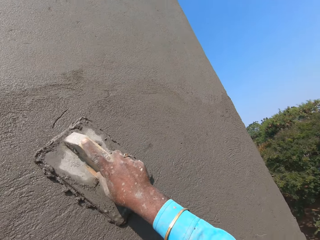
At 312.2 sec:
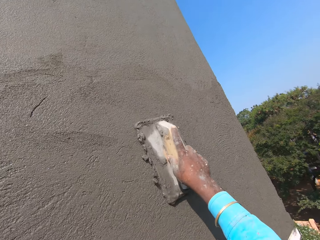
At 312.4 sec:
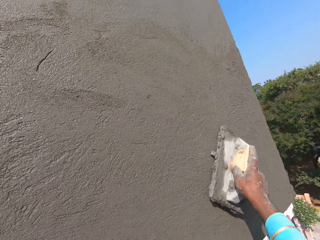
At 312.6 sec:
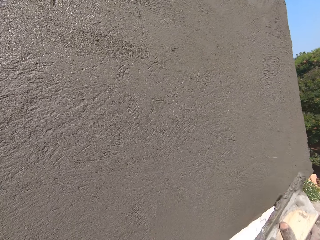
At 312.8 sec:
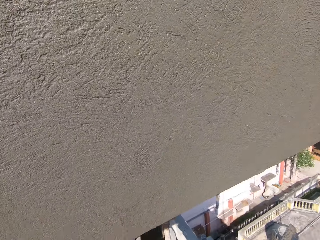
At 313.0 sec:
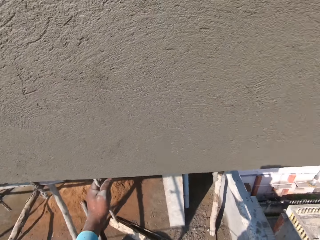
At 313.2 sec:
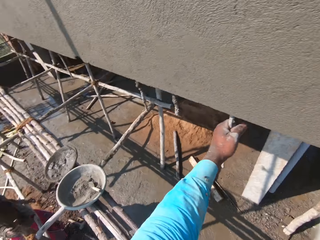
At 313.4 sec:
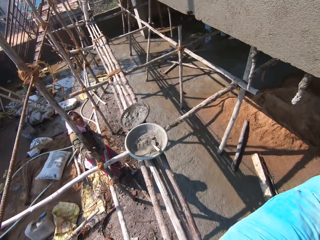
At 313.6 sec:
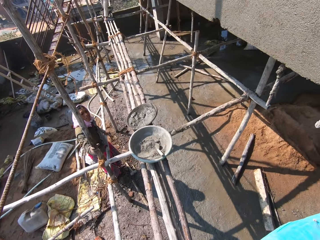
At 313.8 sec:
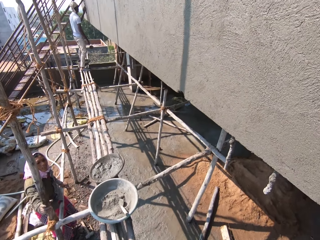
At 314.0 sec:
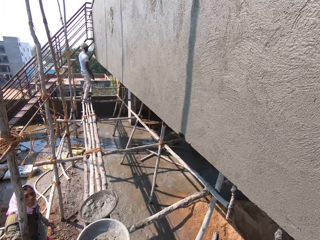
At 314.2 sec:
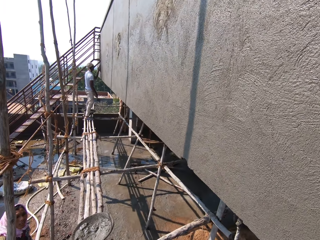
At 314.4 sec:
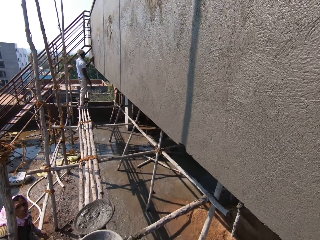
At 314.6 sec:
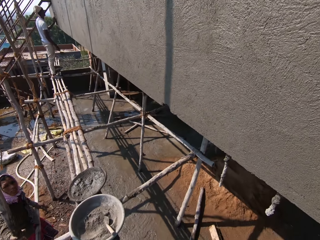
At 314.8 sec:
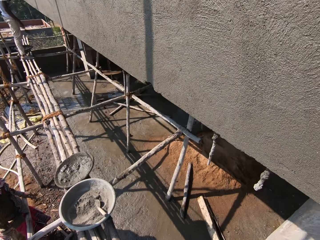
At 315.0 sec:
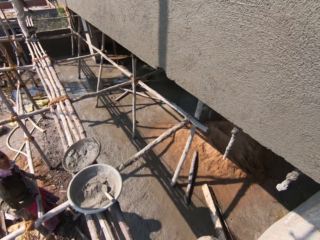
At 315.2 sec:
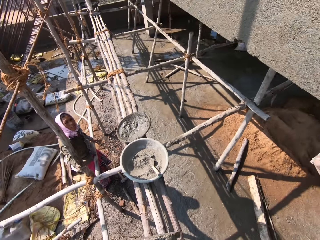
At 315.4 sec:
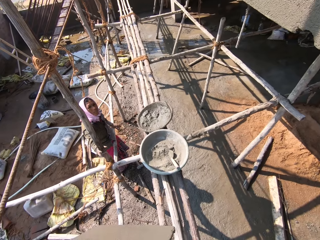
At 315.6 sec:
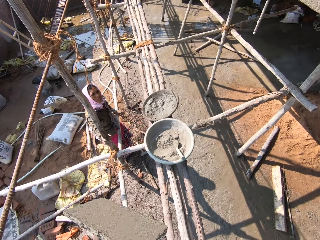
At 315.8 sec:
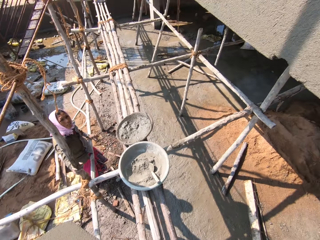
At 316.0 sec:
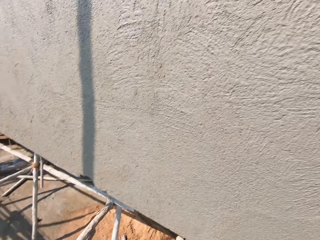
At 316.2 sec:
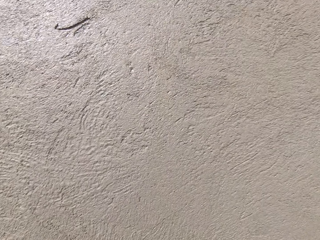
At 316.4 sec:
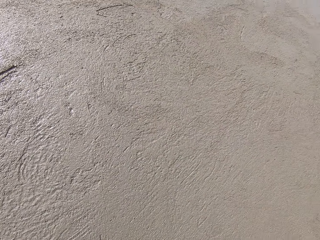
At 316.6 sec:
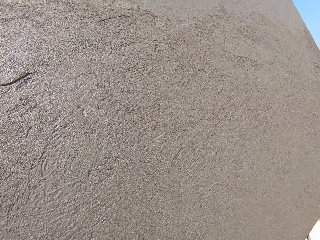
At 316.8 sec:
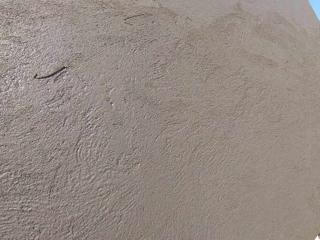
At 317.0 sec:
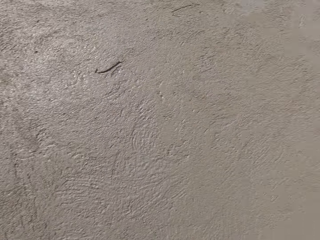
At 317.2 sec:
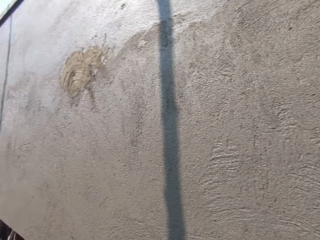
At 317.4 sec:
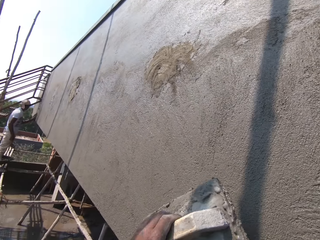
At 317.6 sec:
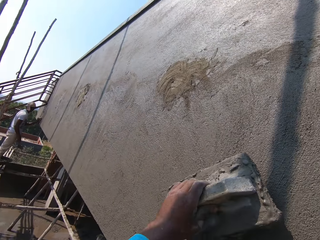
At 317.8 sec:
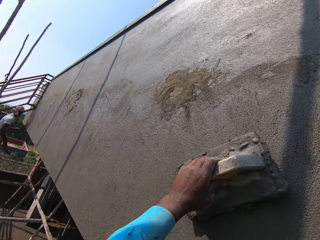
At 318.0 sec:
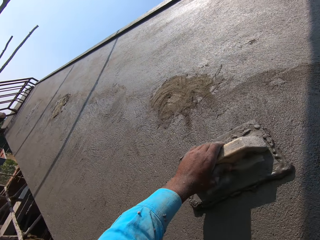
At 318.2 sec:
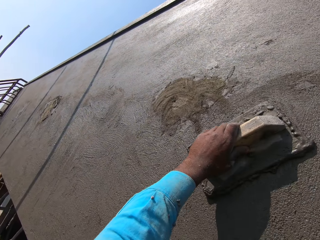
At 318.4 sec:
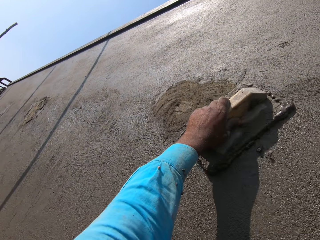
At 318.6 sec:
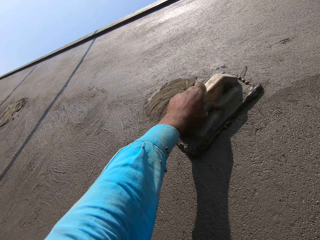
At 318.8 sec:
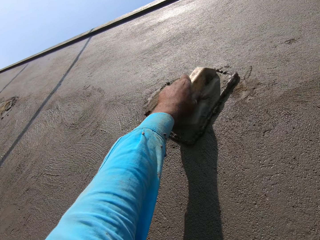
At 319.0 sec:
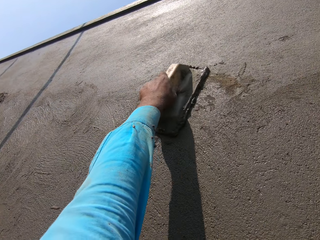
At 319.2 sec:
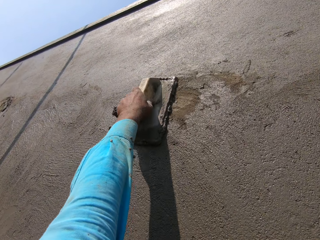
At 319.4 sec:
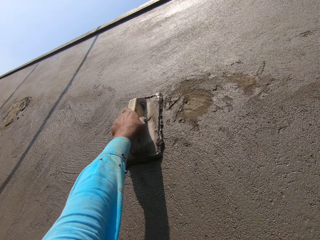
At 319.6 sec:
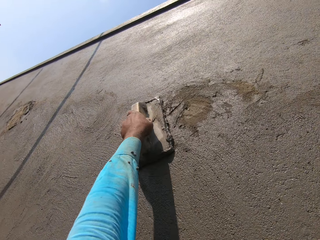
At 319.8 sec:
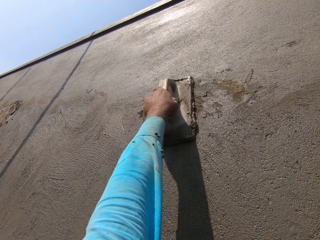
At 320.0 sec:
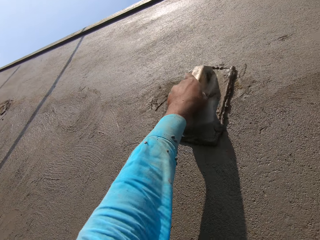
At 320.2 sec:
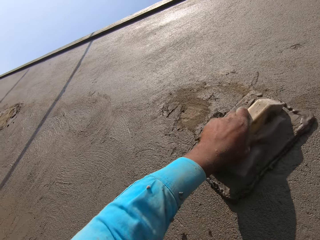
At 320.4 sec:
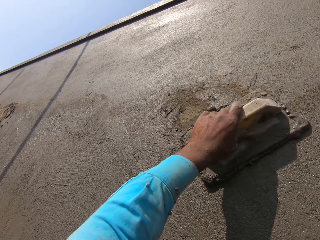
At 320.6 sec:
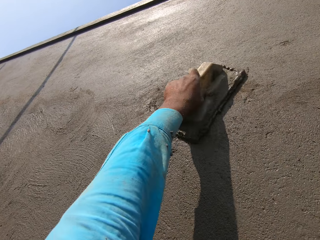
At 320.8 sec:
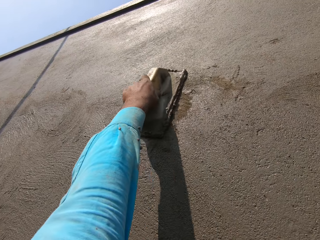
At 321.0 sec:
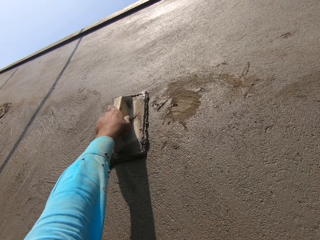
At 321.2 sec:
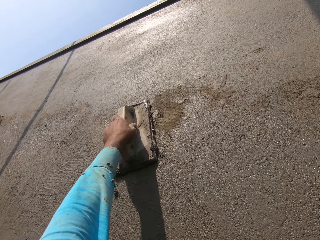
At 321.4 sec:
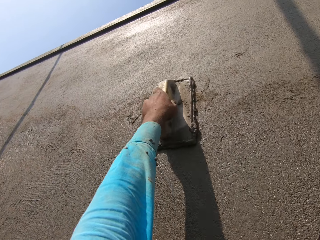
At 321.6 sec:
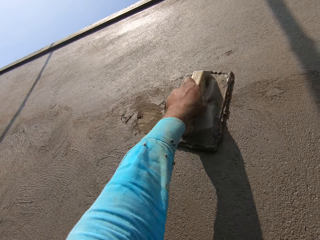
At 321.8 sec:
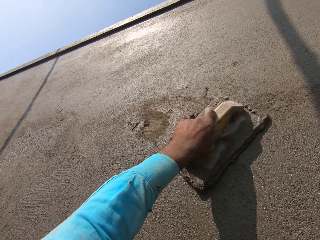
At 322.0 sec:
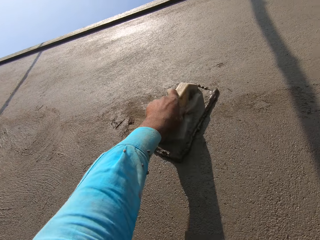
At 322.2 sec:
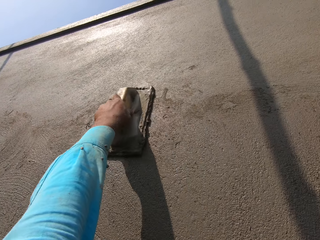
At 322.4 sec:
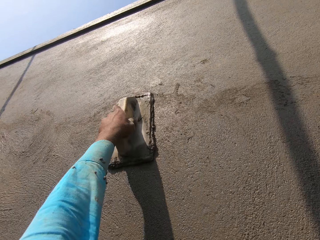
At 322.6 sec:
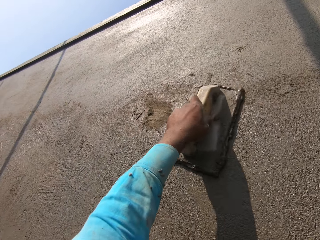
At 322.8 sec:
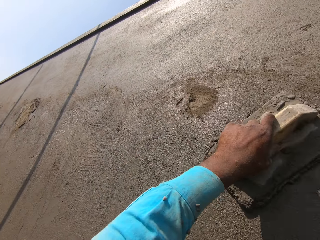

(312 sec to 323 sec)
The camera wearer walks on the construction ladder. They apply cement with the trowel. They smoothen the wall.

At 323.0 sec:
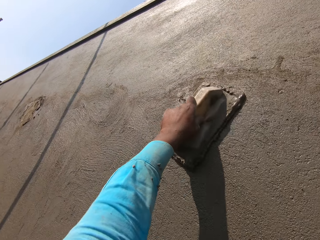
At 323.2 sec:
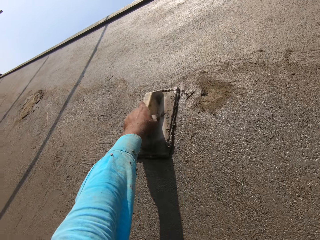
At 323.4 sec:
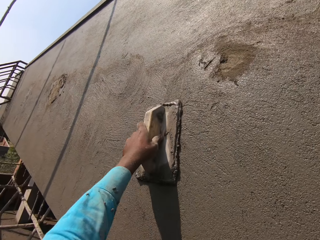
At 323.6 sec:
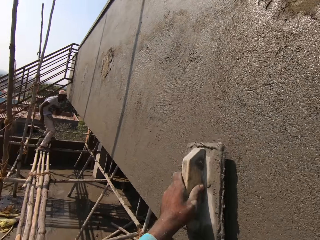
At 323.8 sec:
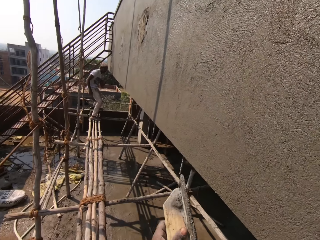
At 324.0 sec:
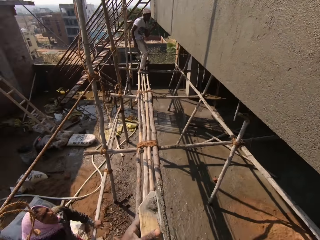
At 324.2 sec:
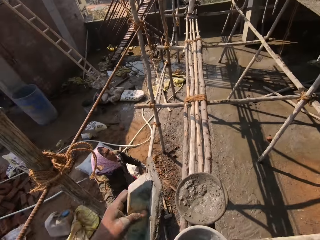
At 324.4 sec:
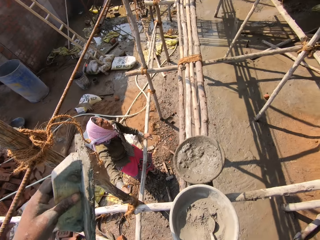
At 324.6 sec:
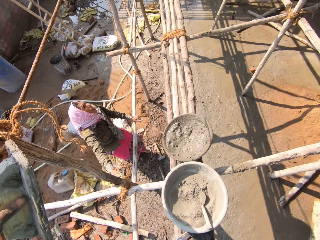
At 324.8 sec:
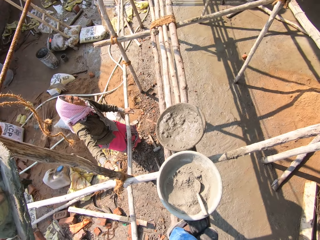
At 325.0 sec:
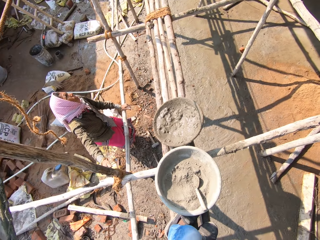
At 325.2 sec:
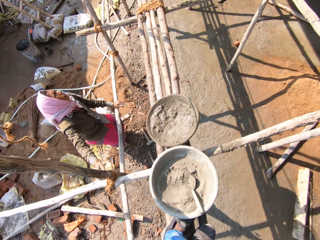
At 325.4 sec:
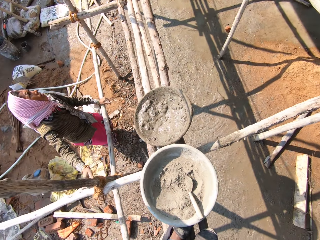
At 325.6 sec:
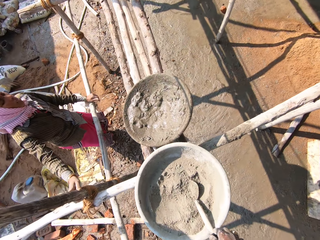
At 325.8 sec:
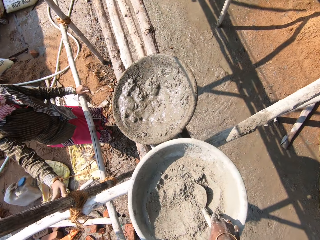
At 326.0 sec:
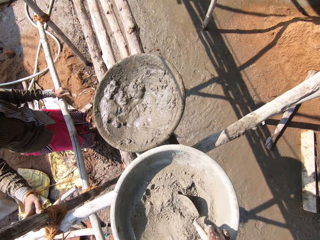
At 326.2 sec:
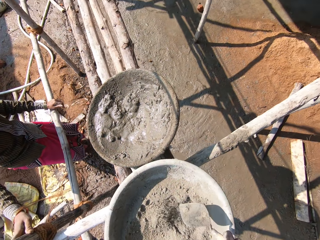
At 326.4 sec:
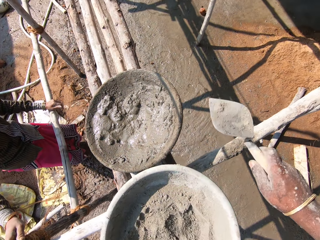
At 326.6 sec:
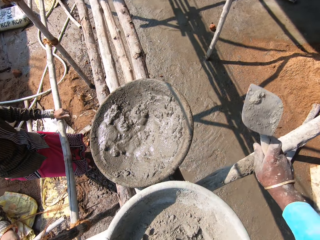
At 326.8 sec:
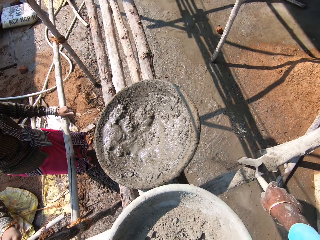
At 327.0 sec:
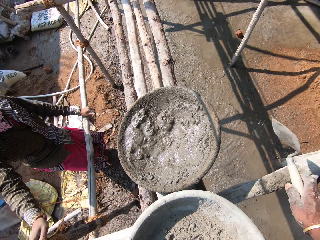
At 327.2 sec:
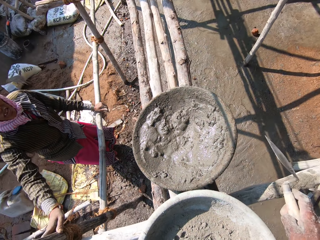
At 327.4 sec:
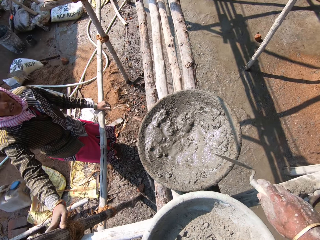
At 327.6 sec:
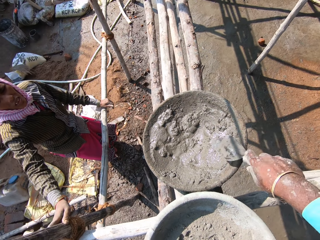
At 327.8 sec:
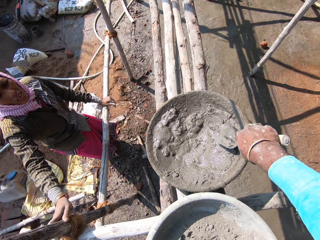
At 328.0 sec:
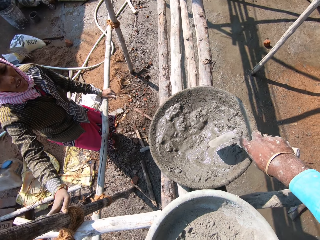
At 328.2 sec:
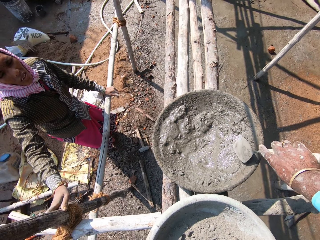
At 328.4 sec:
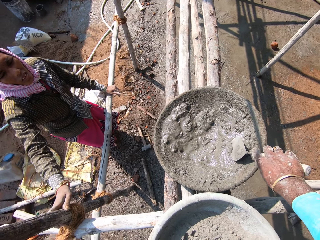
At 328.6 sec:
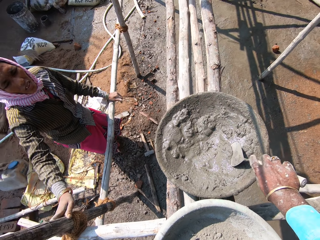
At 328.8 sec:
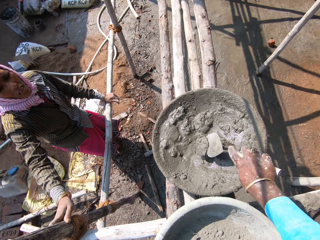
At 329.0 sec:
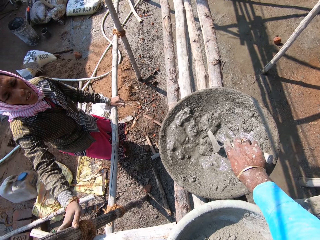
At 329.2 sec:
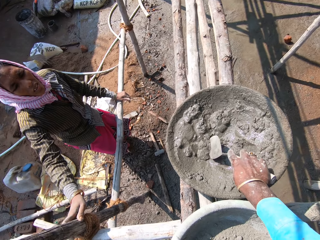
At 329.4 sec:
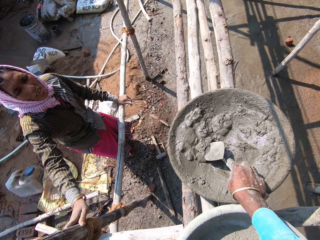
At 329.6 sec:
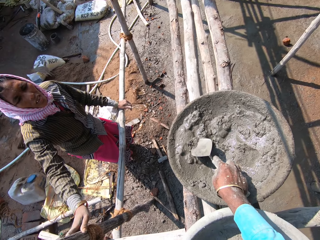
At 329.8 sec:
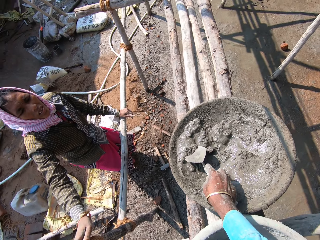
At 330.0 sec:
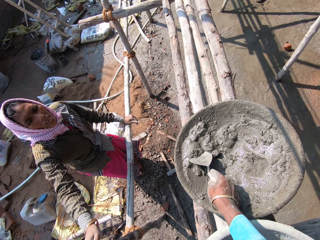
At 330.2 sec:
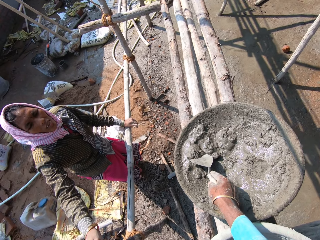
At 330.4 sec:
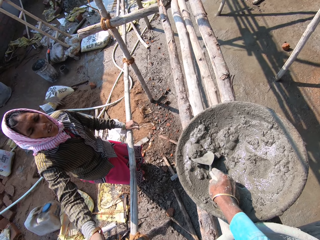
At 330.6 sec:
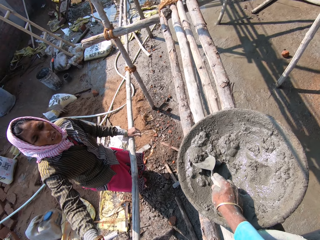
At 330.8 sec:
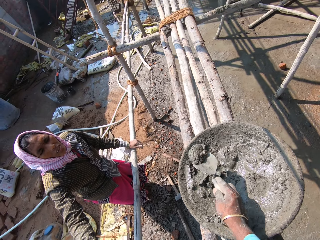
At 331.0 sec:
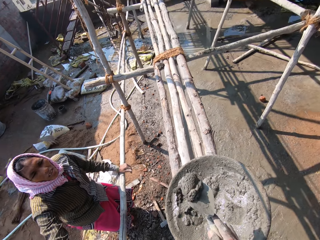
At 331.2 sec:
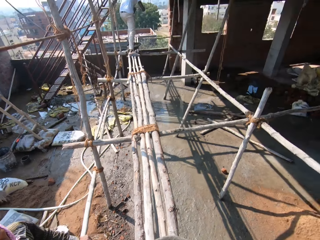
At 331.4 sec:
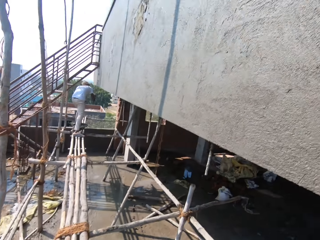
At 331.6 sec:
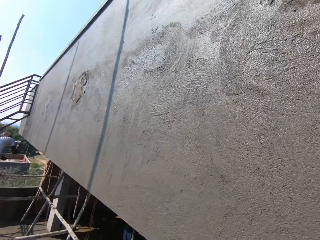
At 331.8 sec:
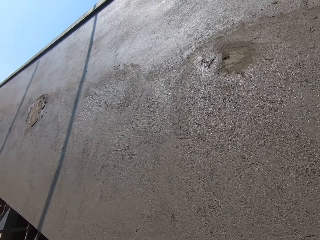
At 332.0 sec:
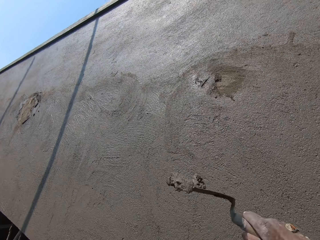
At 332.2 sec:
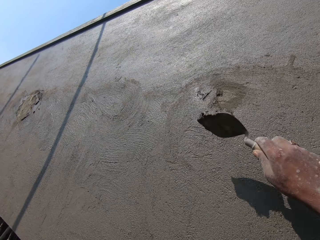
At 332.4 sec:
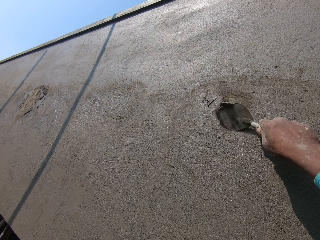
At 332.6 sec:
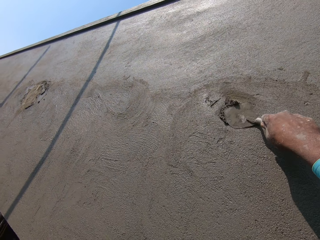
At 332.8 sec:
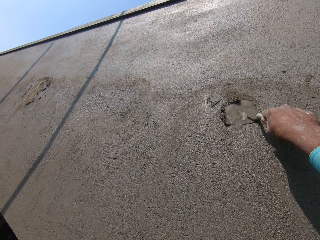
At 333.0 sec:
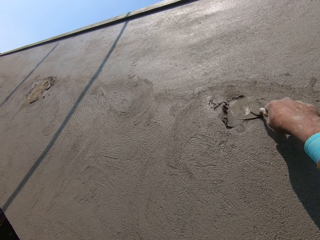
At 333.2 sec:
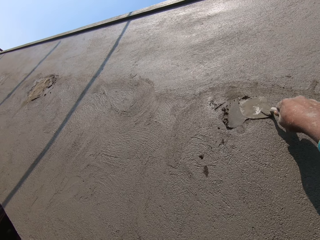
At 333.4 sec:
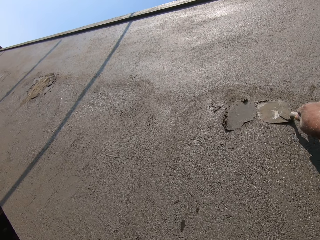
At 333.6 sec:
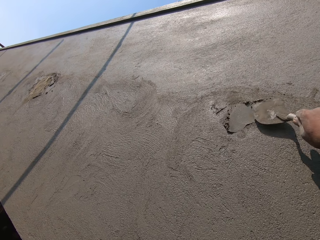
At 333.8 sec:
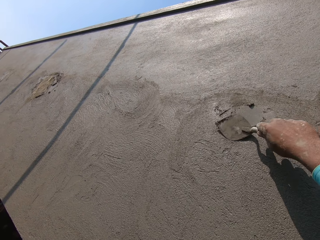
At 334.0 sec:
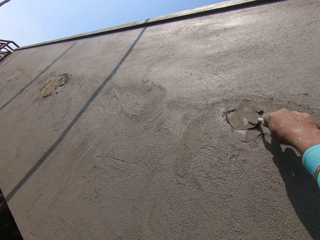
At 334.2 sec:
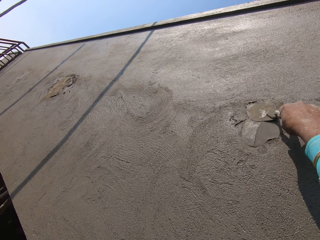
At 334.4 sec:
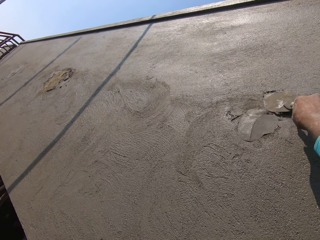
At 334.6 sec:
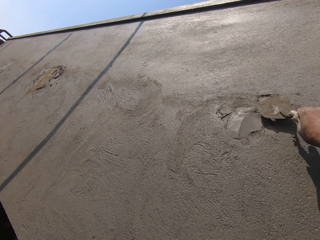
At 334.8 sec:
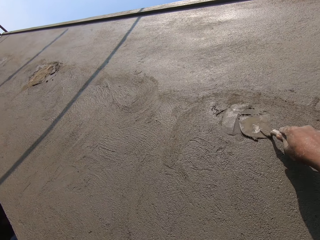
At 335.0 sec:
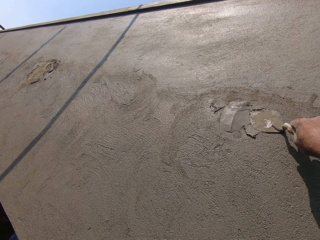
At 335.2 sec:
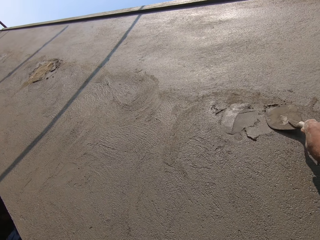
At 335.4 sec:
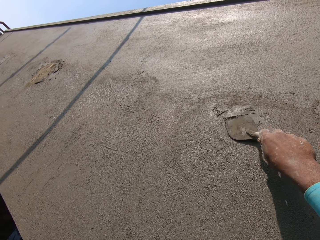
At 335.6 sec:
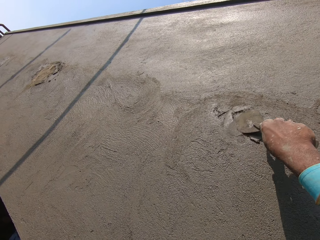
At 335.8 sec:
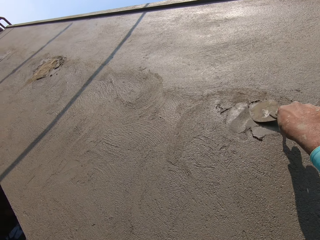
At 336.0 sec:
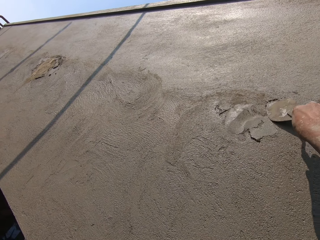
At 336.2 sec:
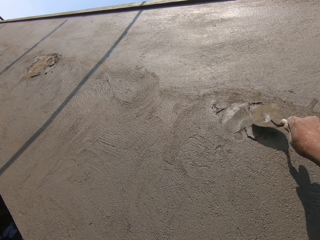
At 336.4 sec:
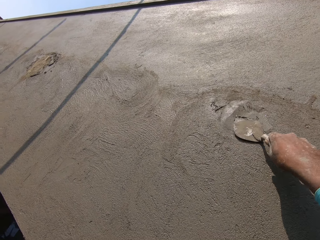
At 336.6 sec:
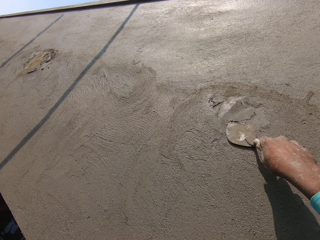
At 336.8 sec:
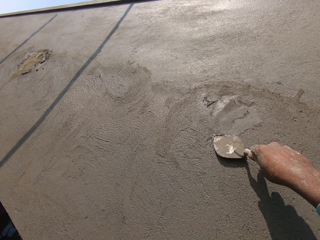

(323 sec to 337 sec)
The camera wearer picks up the trowel. They strike the trowel on a pole. They pick up some mortar by the trowel. They paste the mortar on the wall.
